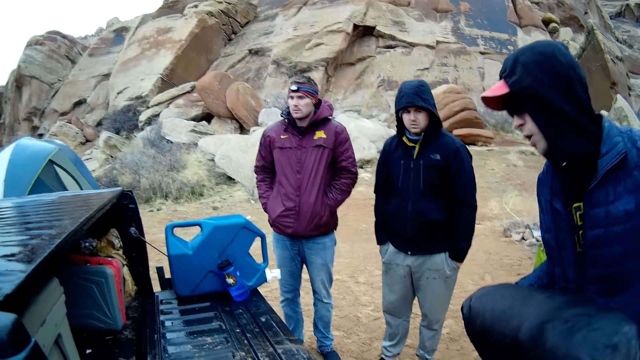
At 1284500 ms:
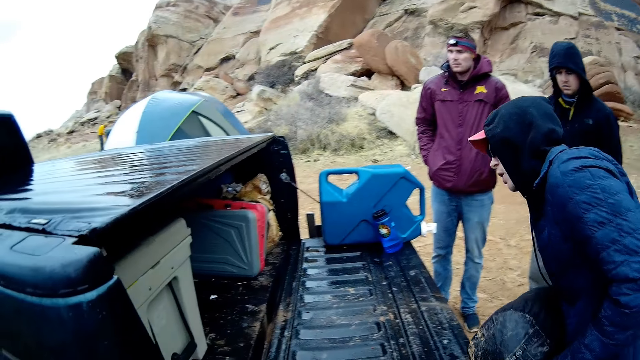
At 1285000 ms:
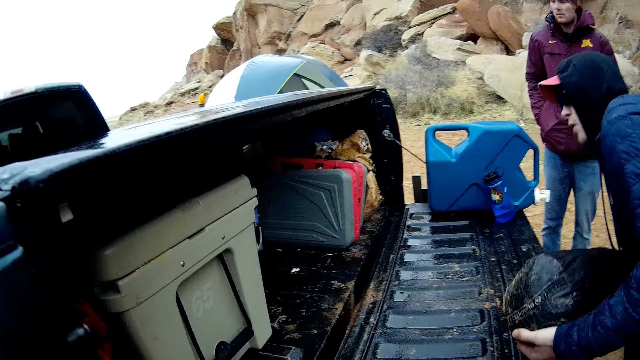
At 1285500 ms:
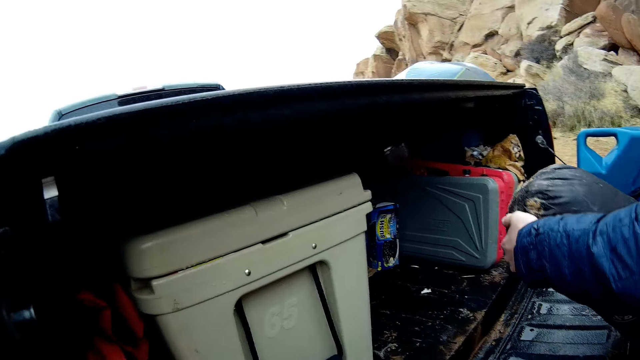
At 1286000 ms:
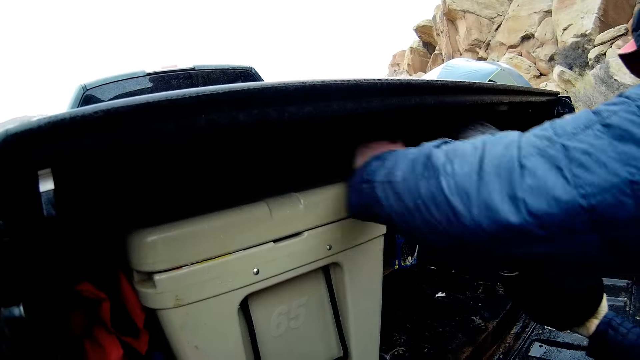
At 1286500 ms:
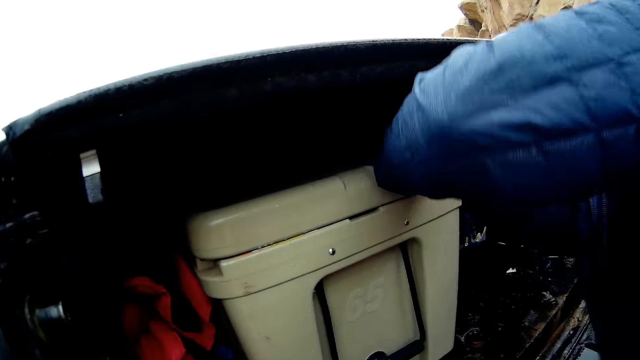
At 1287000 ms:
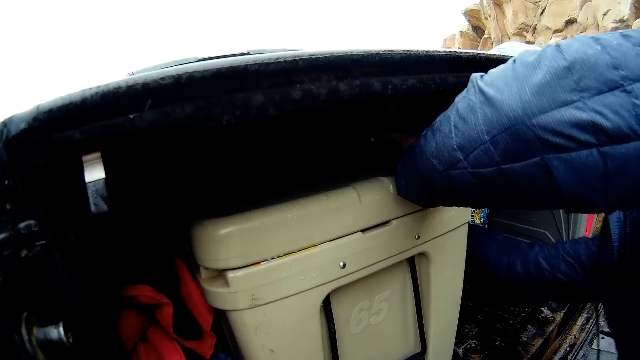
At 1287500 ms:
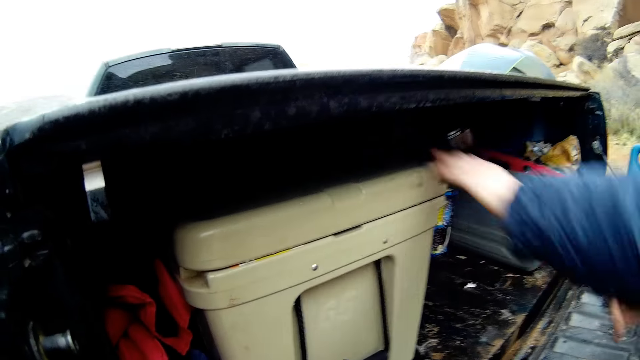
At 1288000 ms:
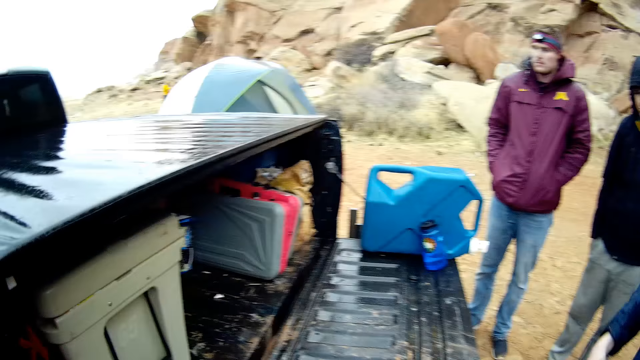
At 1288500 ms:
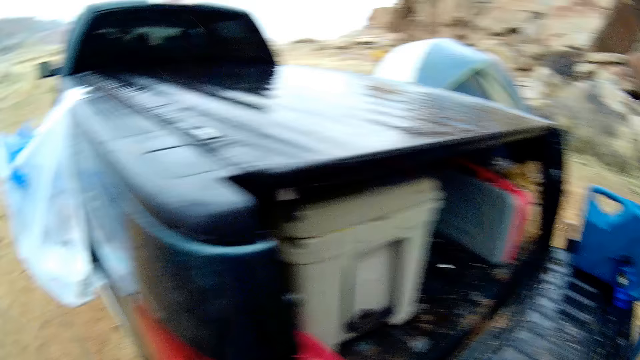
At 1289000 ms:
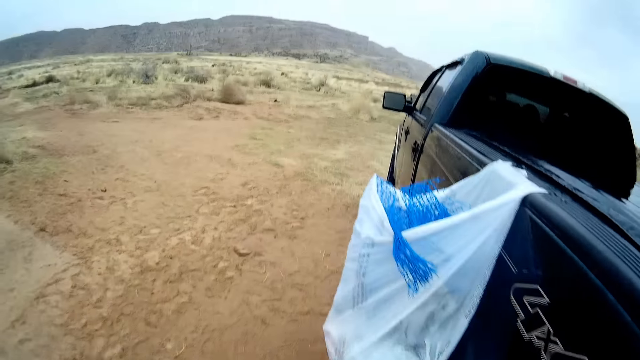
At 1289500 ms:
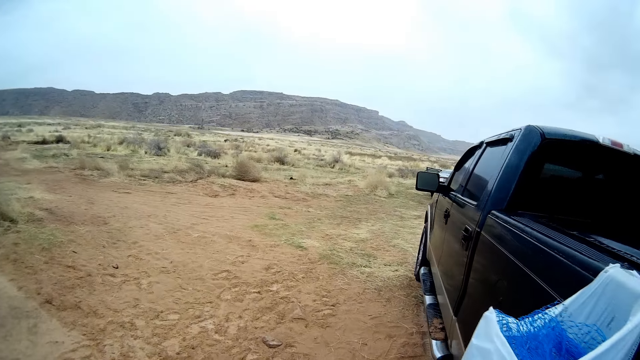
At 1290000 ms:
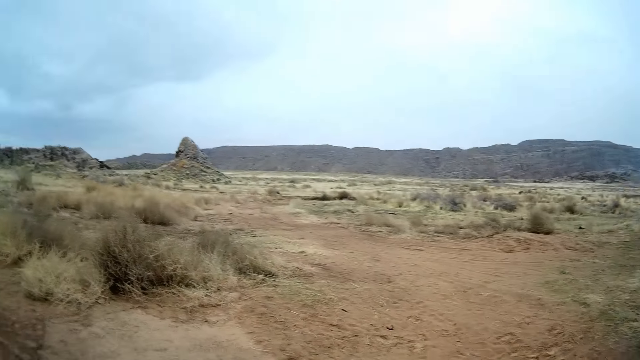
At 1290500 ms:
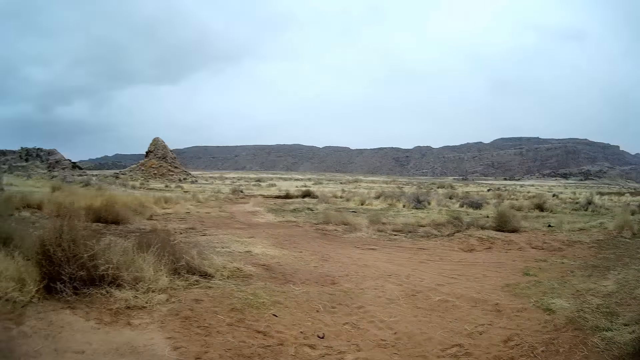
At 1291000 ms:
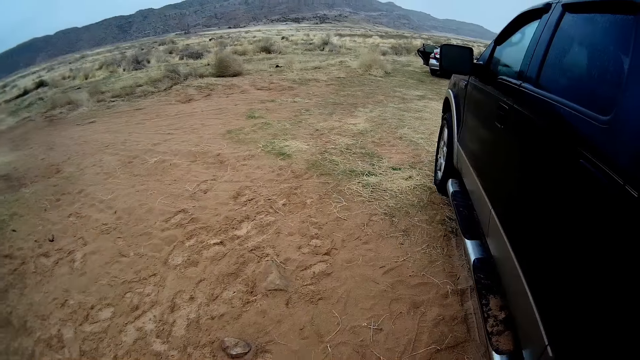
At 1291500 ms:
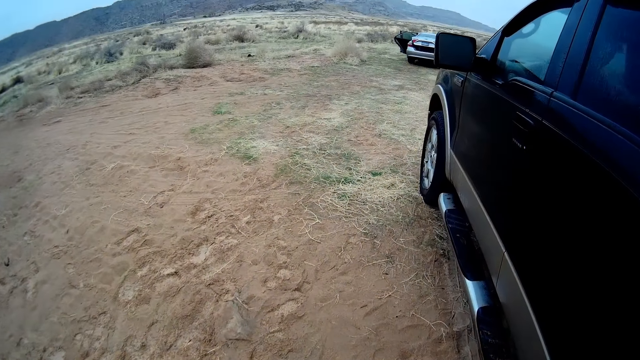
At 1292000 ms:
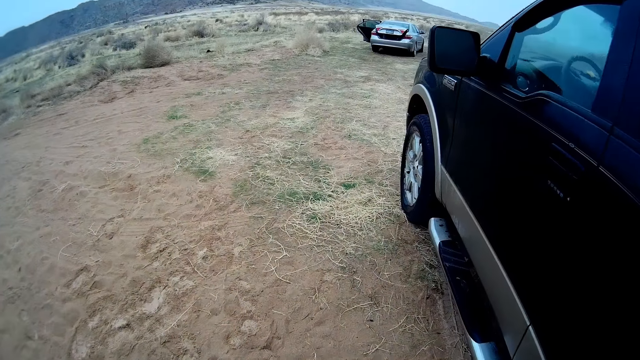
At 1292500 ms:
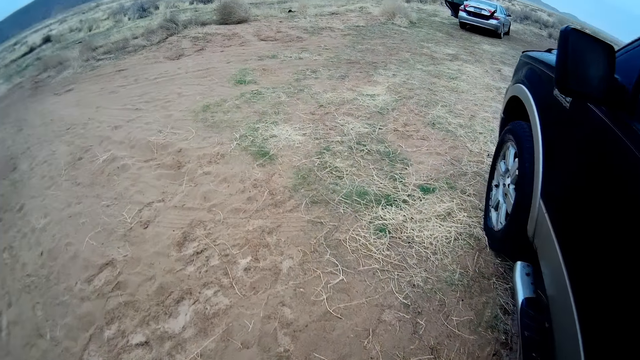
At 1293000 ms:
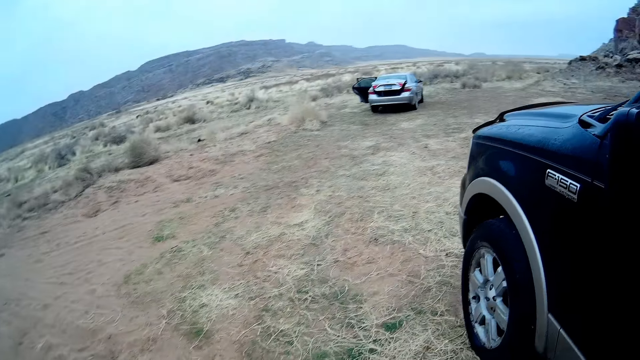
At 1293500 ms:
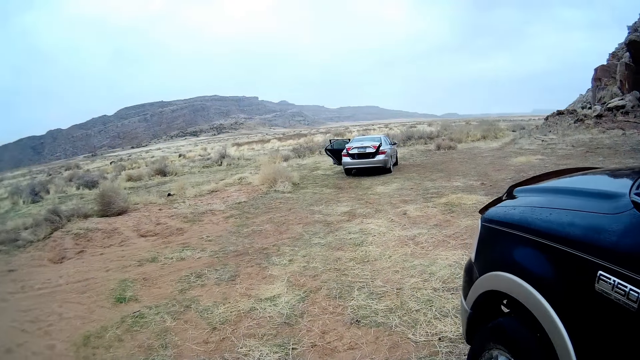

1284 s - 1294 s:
A person holds the net pole cot cover bag with both hands. The camera wearer stares at the pickup truck. The person puts the net pole cot cover bag in a car. The camera wearer looks around. They walk away from the person. They walk around.

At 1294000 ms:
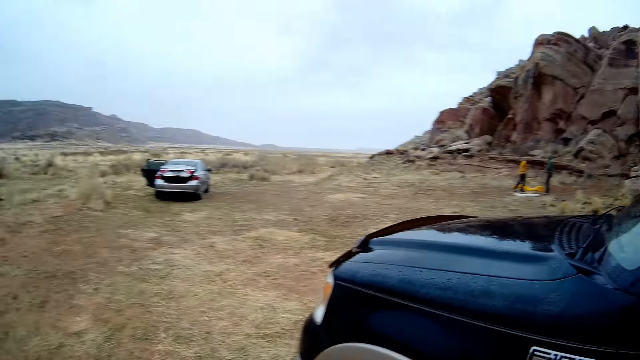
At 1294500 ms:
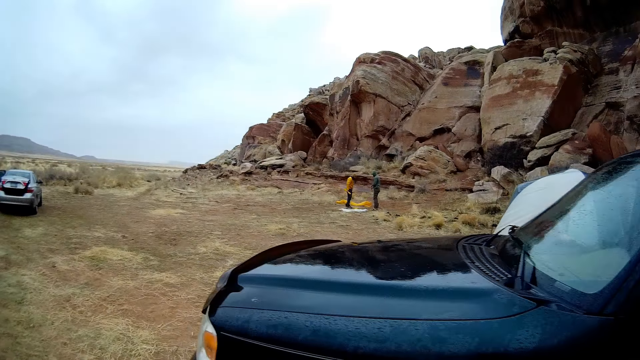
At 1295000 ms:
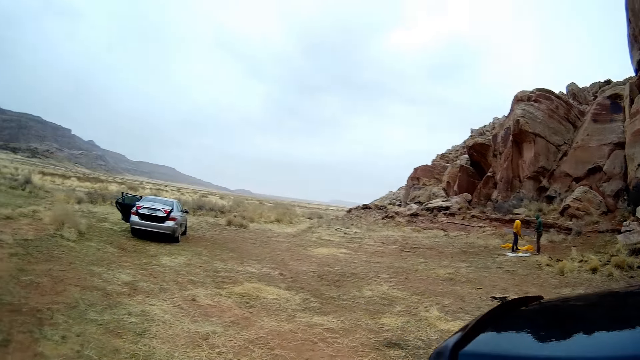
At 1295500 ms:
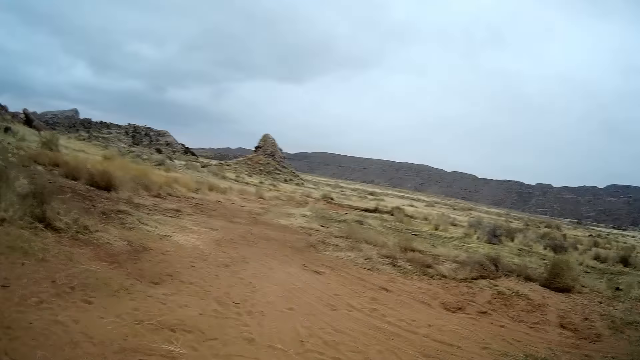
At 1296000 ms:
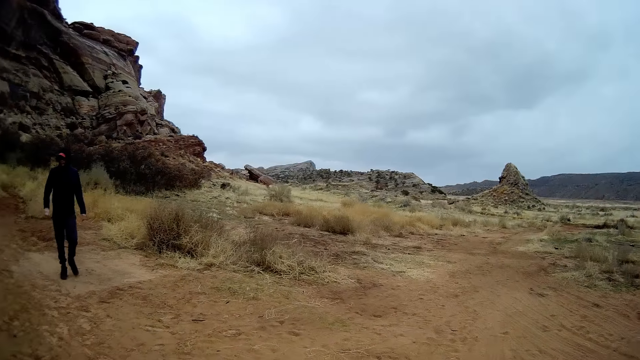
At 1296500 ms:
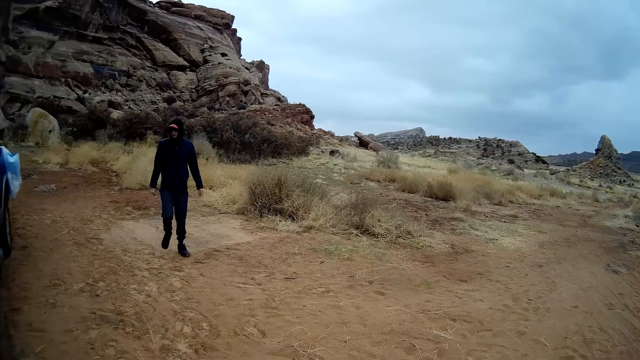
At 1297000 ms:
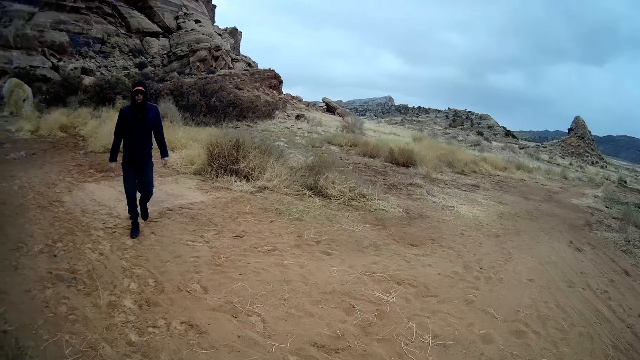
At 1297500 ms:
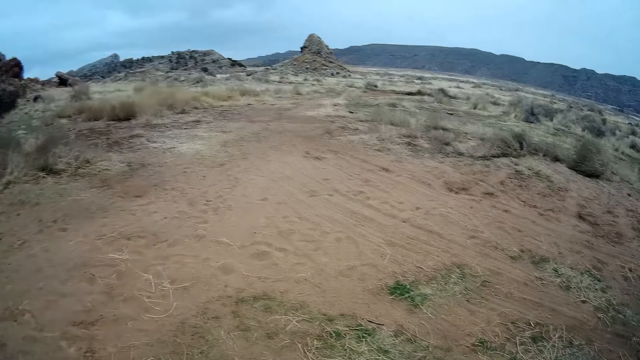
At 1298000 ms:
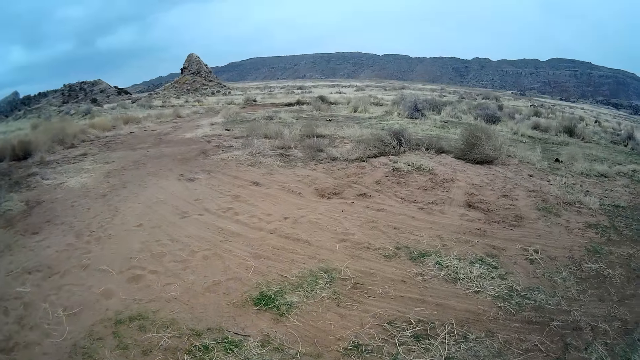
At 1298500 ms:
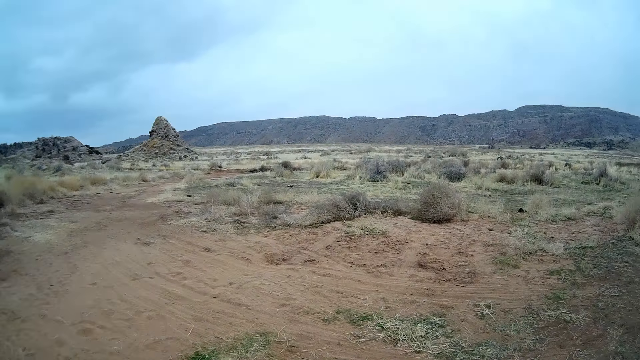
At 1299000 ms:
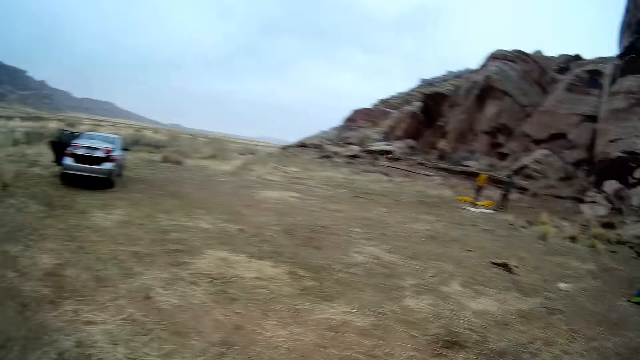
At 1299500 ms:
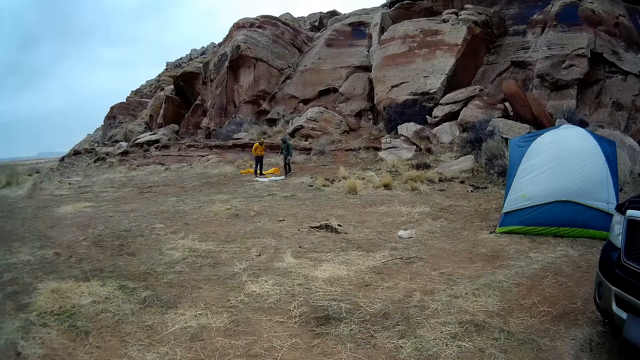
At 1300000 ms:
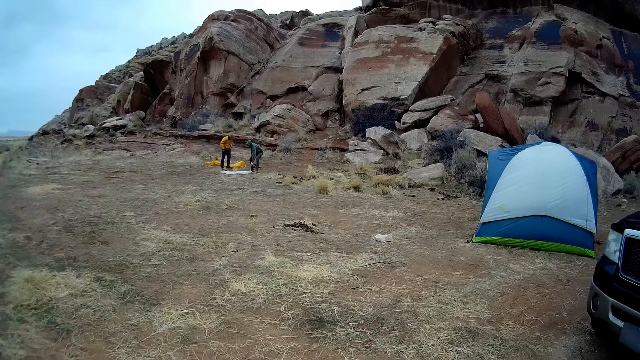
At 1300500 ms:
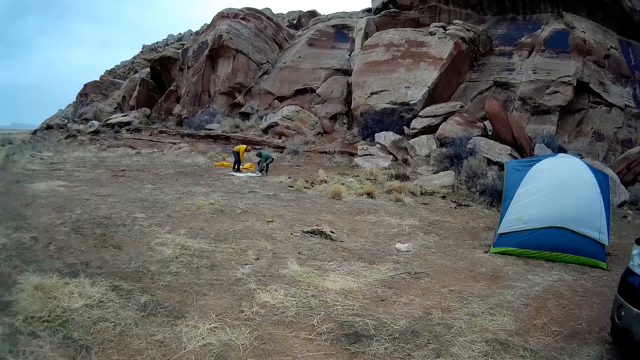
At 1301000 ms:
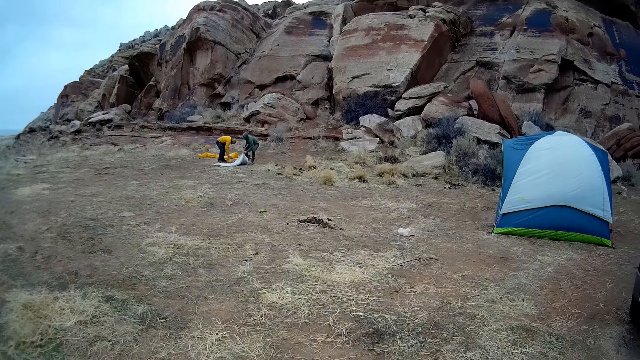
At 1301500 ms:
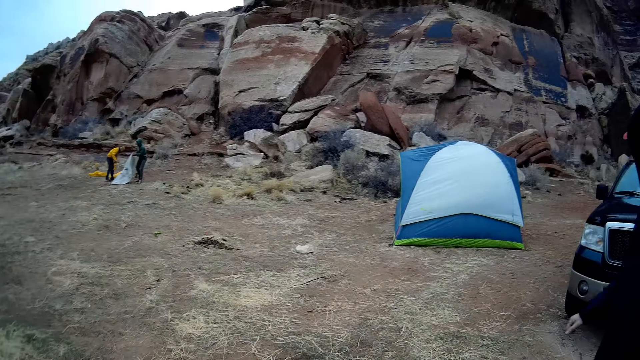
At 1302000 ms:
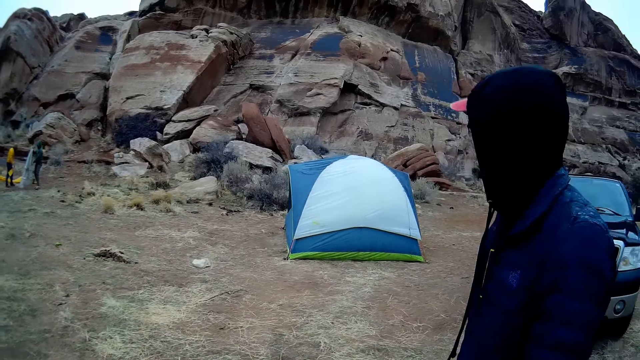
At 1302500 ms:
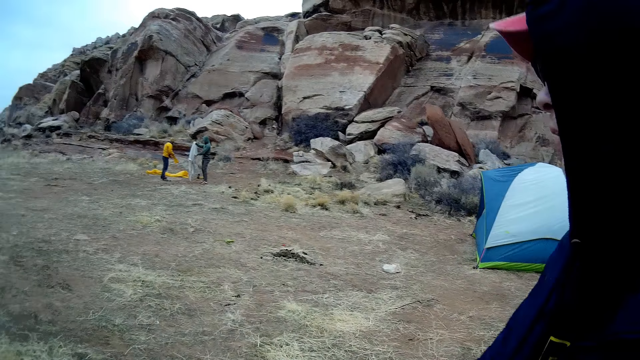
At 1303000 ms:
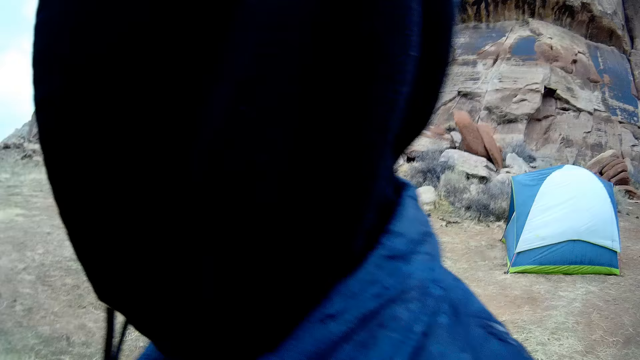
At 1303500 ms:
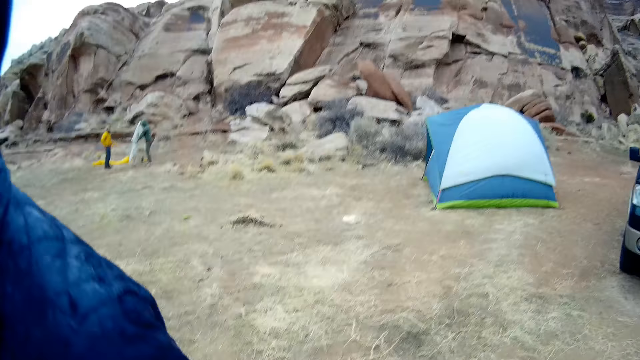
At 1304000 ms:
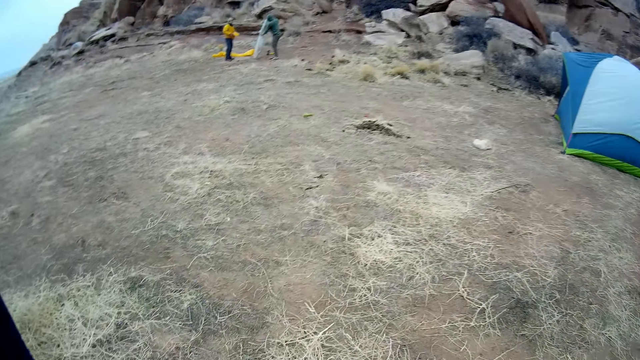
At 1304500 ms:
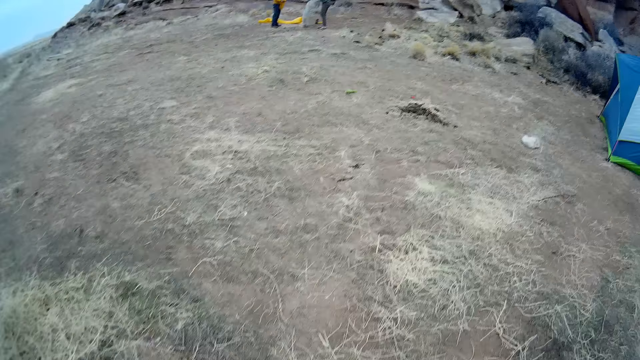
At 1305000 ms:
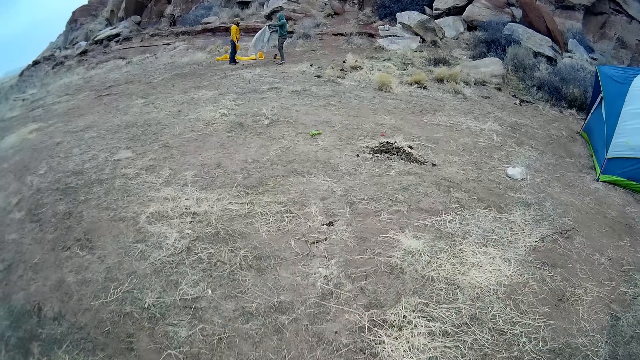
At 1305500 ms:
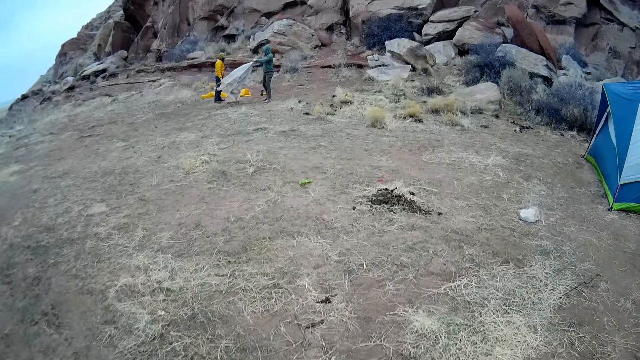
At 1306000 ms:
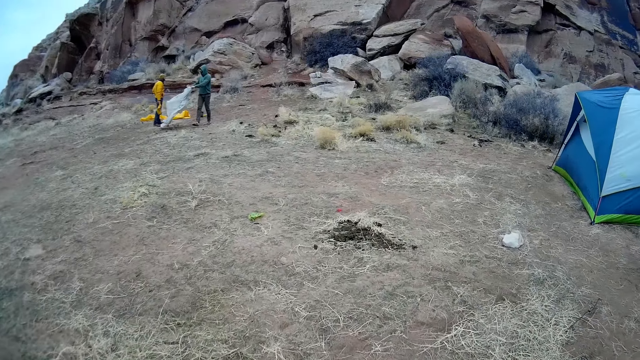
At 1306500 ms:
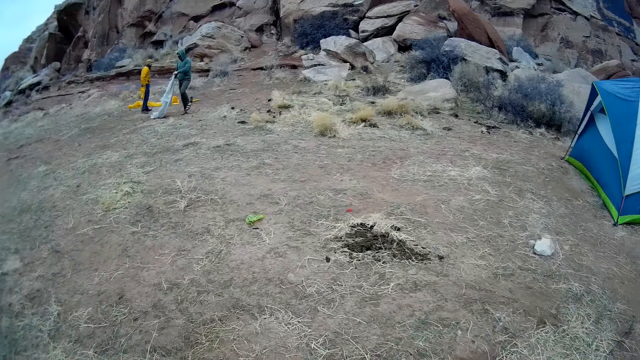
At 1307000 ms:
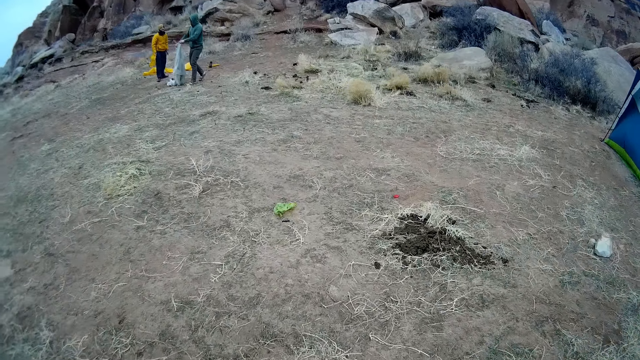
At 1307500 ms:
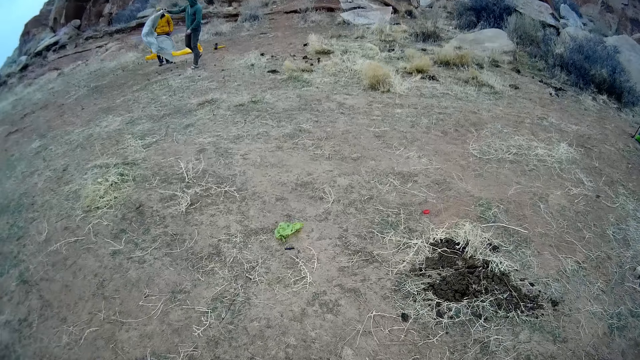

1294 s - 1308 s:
The camera wearer looks around. A person walks around. The camera wearer looks around. The person walks by the camera wearer. The camera wearer walks towards the tent. They walk around.
